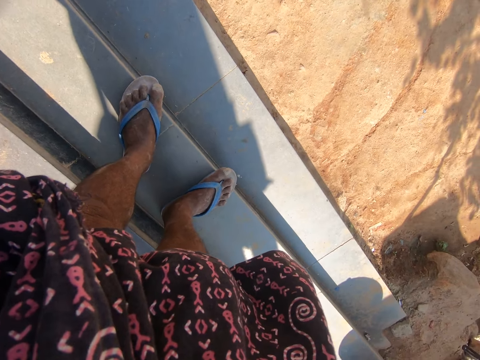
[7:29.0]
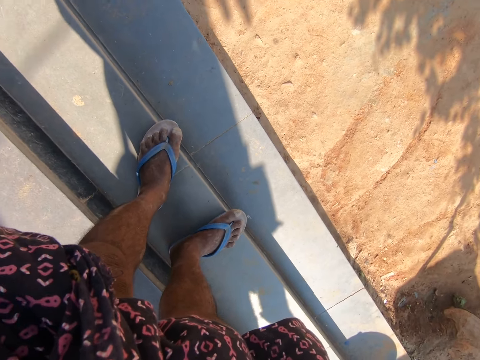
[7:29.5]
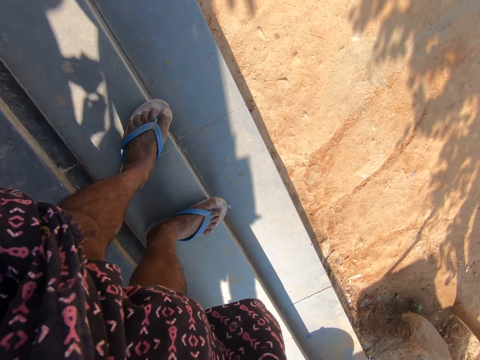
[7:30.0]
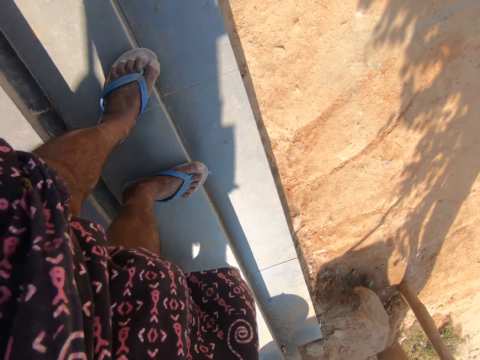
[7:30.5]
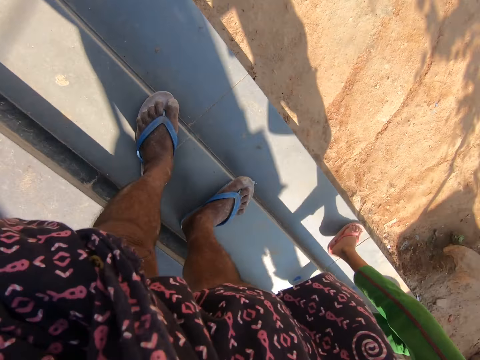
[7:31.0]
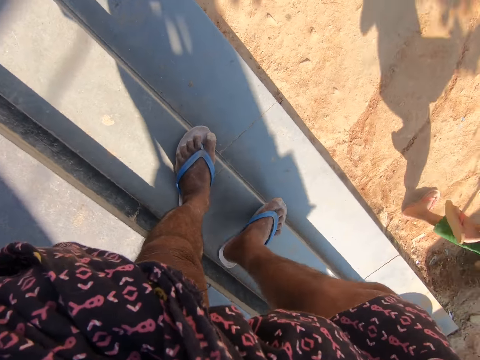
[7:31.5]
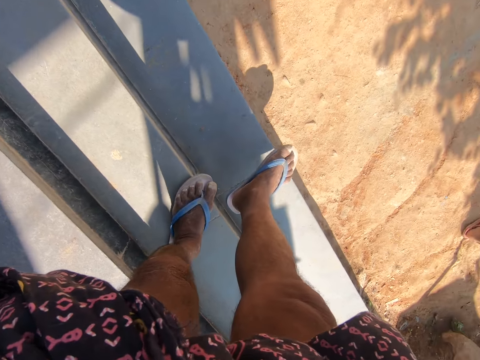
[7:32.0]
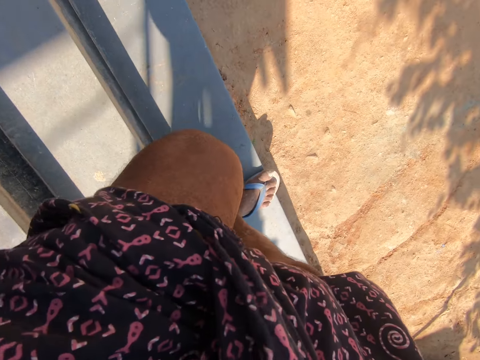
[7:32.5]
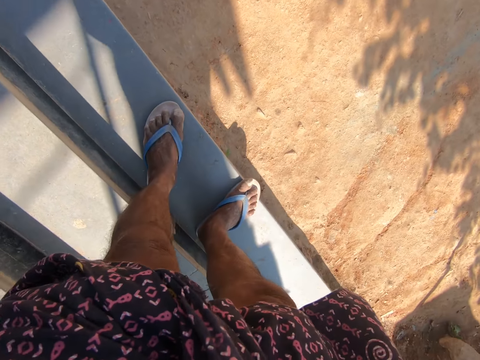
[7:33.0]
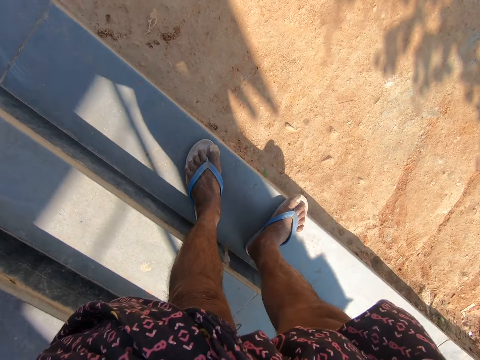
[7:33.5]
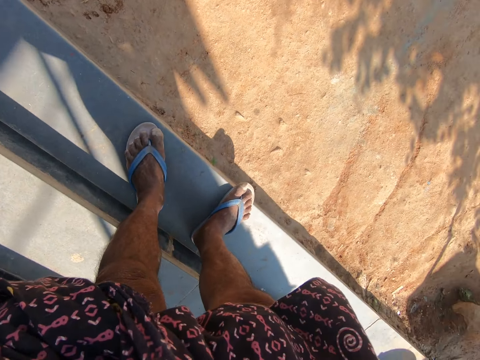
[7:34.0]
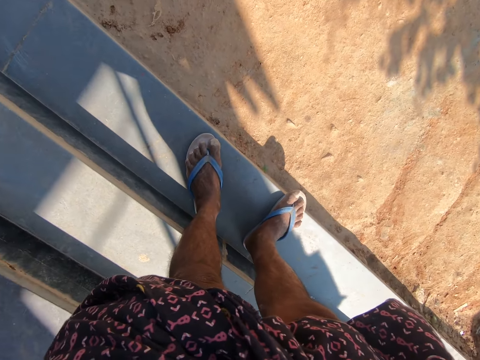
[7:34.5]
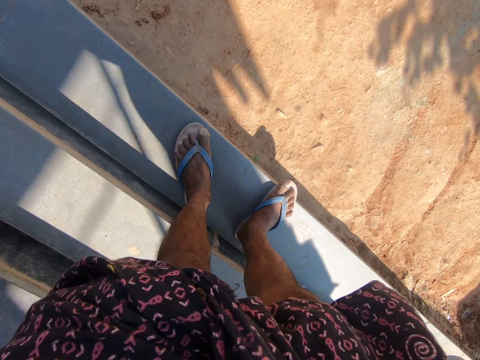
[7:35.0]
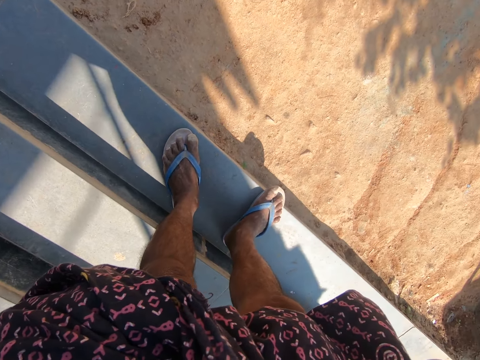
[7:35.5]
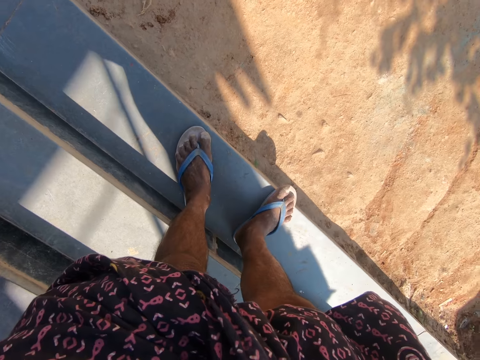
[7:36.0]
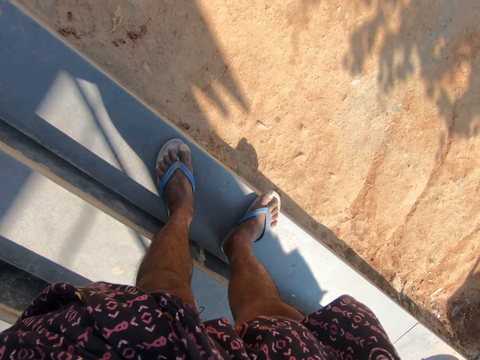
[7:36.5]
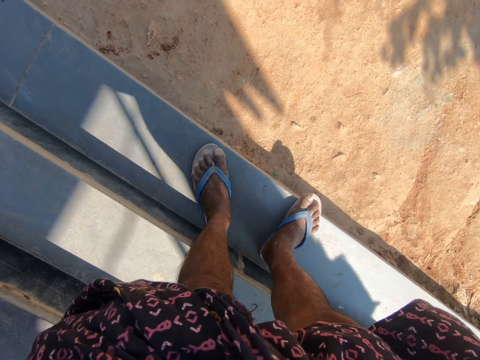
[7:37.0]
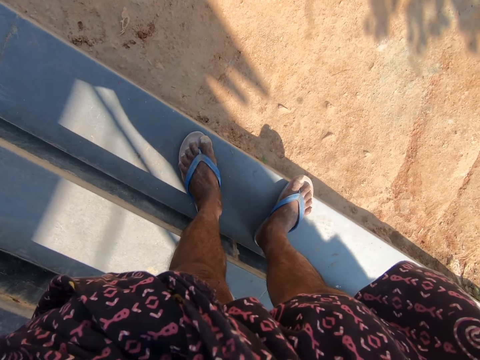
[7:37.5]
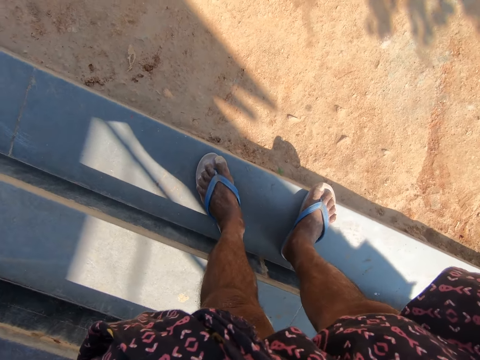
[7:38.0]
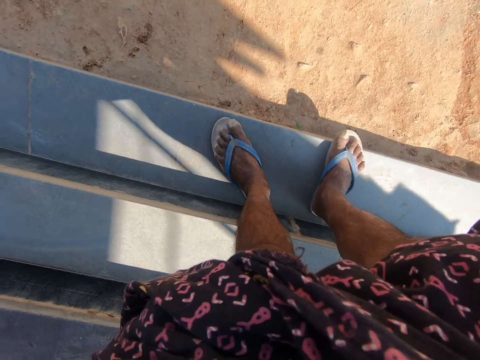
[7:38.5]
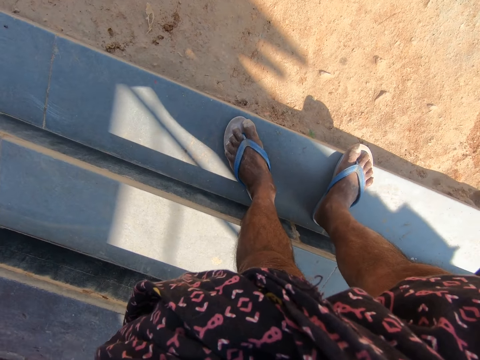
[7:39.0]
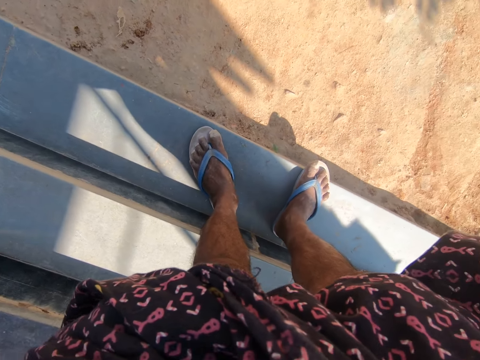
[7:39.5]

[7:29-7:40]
The girl runs away from the shop, from a person.

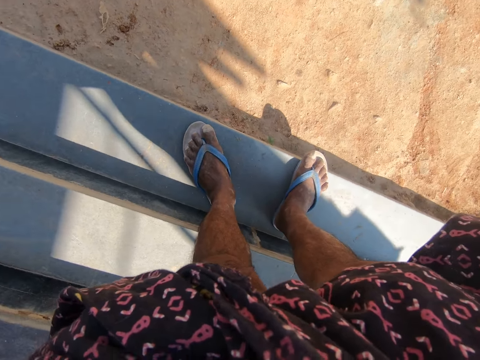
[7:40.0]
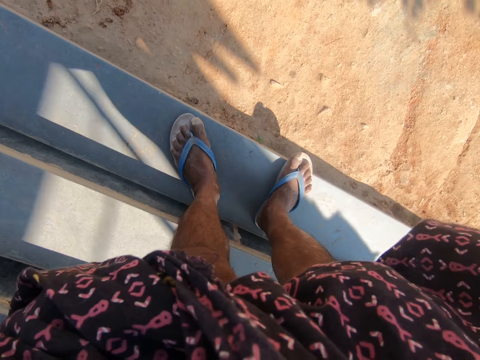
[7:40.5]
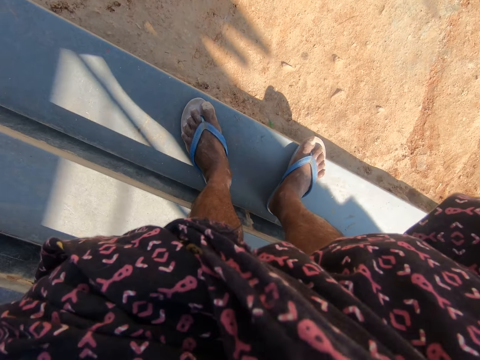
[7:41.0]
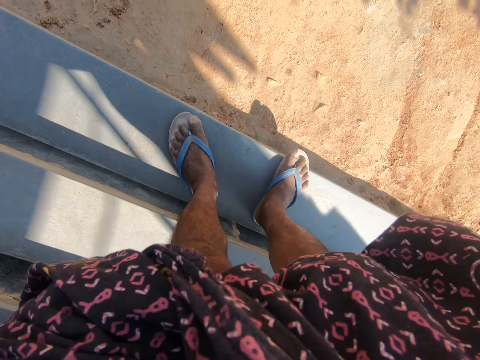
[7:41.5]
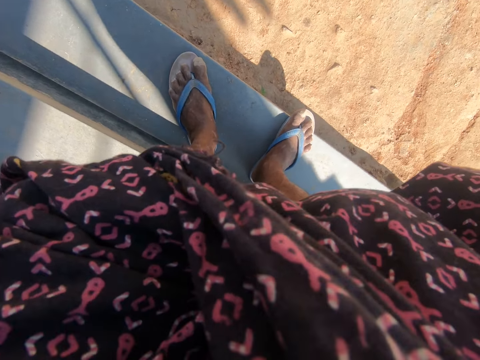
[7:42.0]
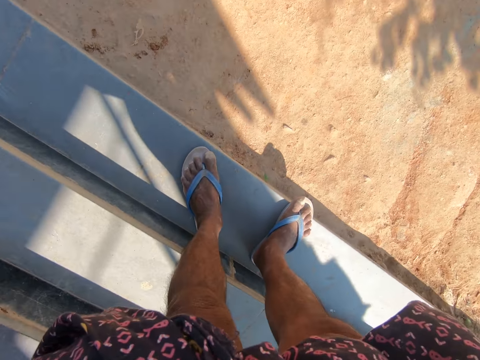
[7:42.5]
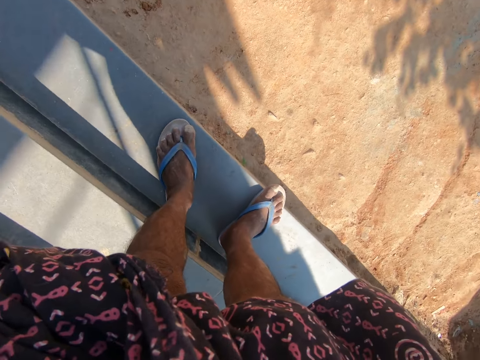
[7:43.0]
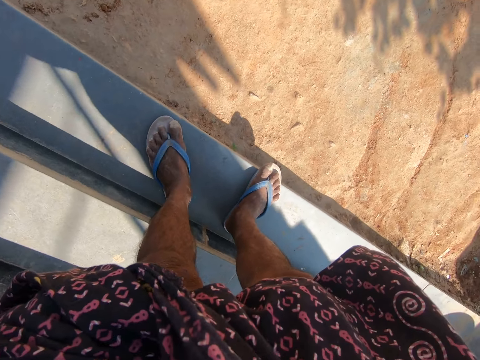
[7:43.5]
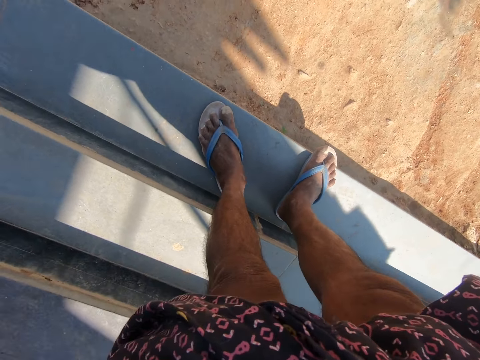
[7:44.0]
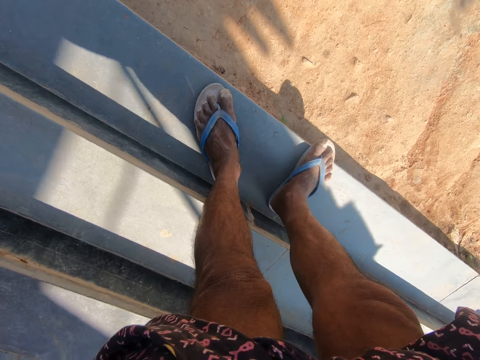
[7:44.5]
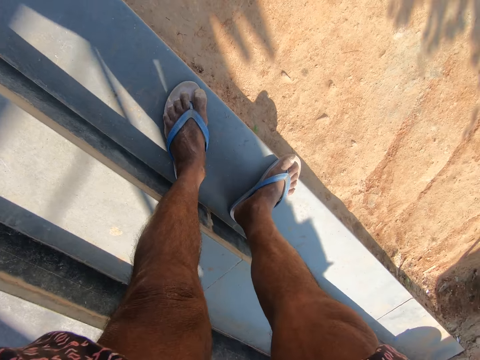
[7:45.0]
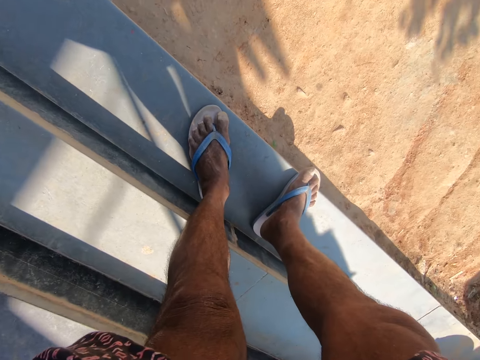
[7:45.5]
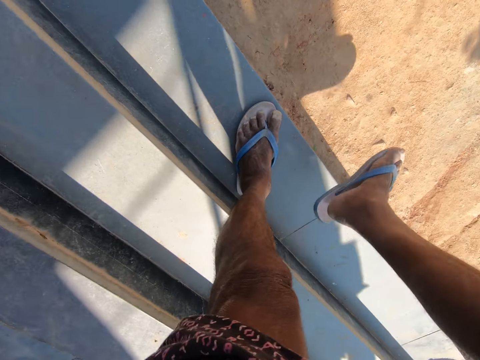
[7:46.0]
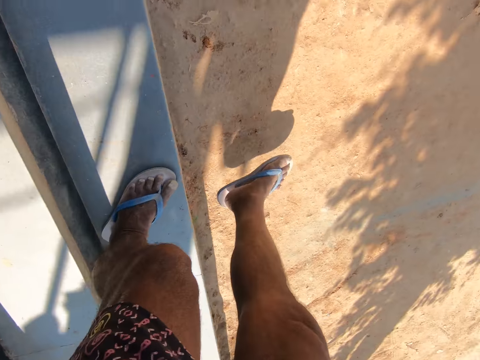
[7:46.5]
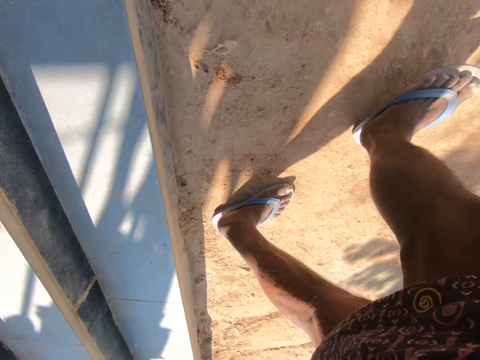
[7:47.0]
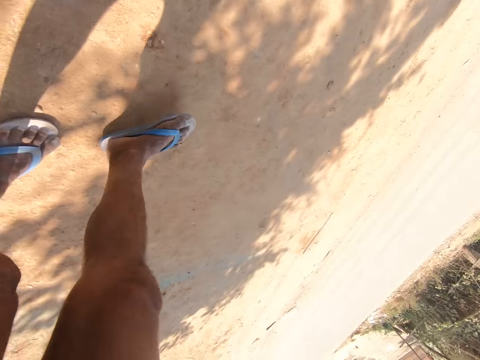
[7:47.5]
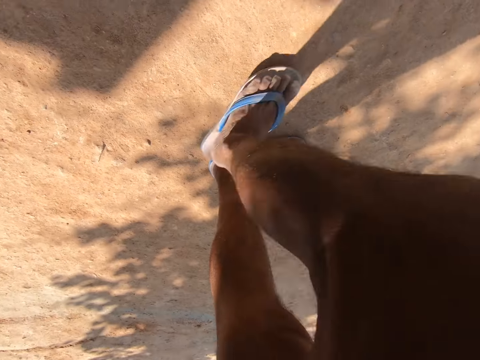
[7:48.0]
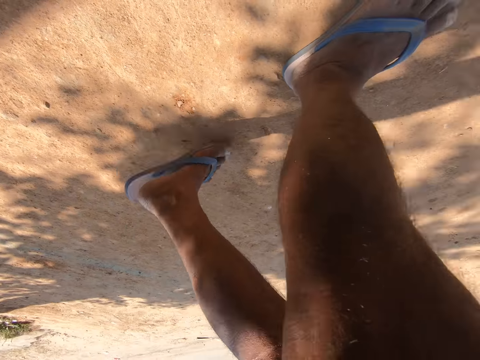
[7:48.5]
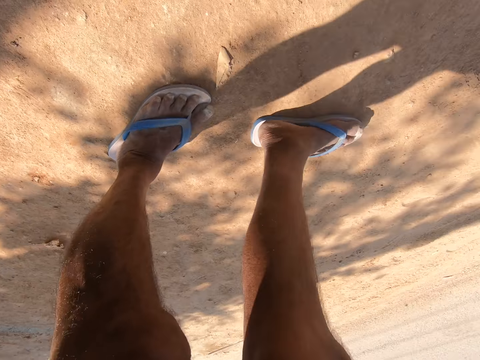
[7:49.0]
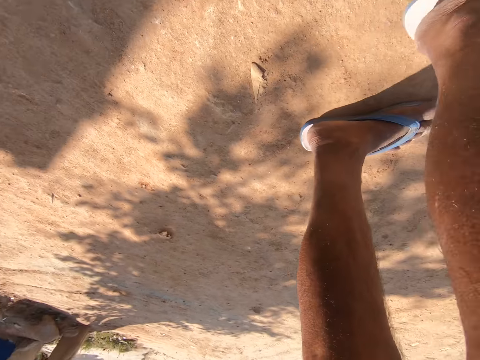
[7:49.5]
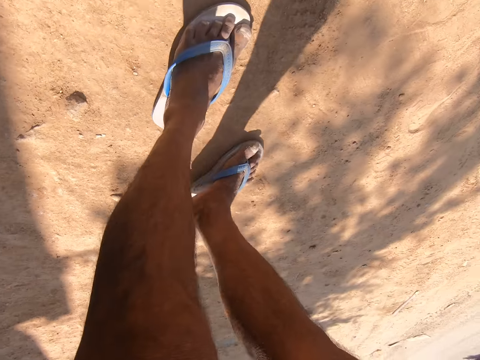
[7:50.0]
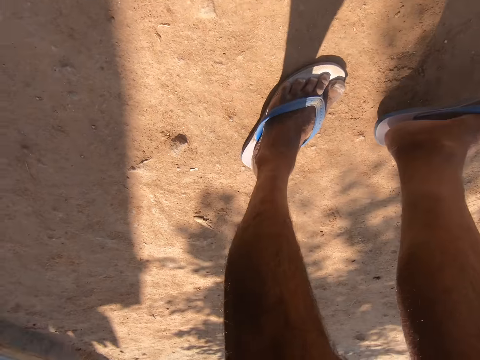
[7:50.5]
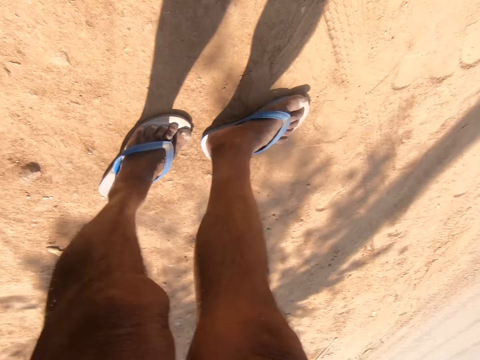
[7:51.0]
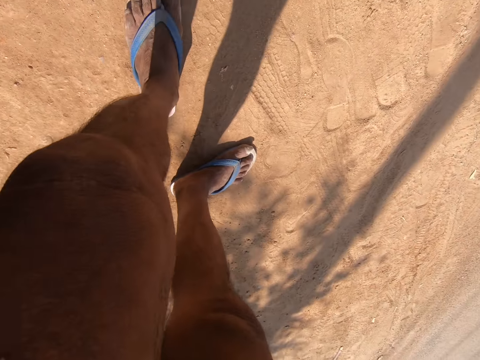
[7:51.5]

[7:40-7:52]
The camera wearer walks on the ground outside.

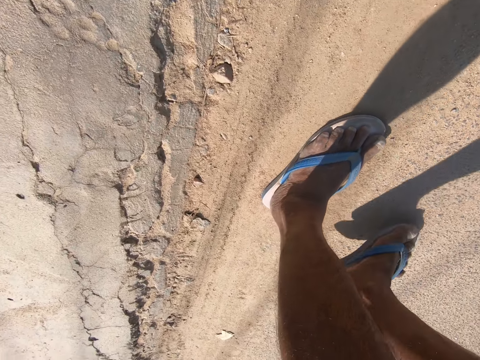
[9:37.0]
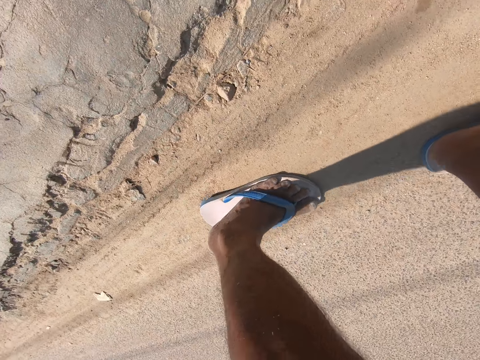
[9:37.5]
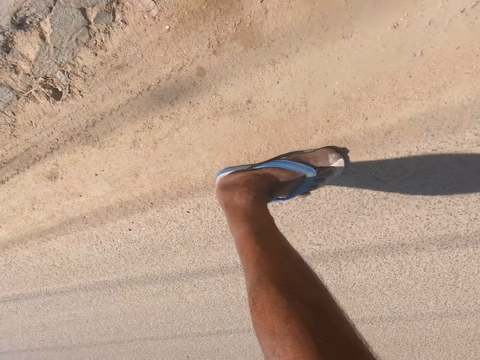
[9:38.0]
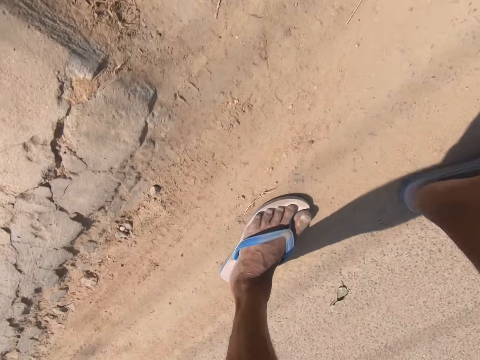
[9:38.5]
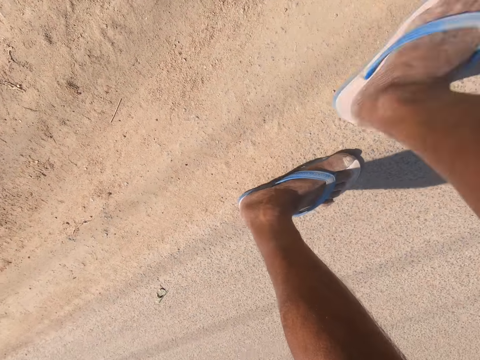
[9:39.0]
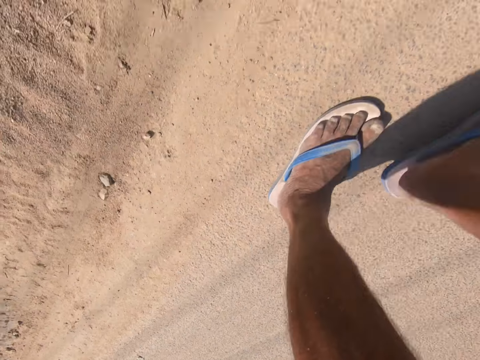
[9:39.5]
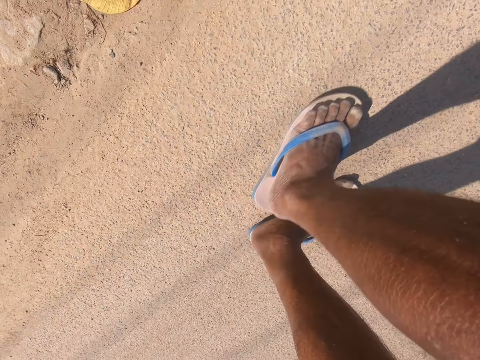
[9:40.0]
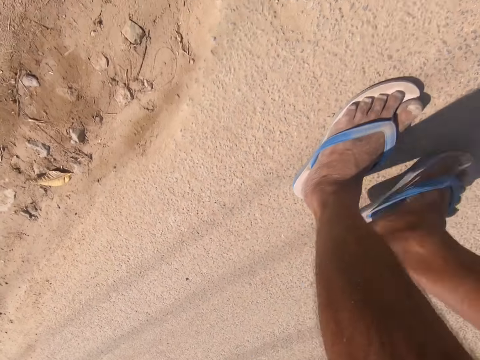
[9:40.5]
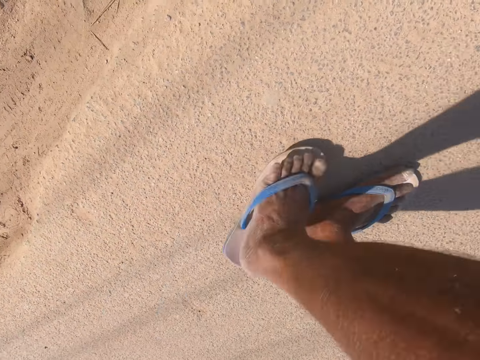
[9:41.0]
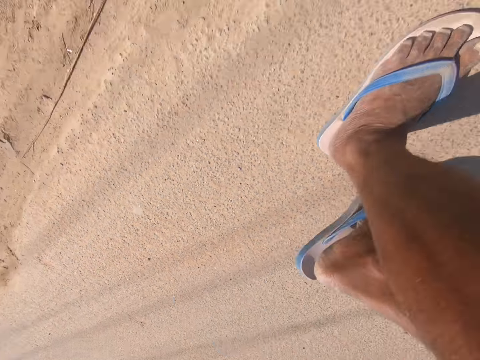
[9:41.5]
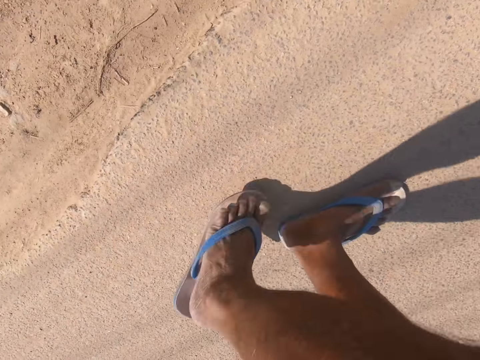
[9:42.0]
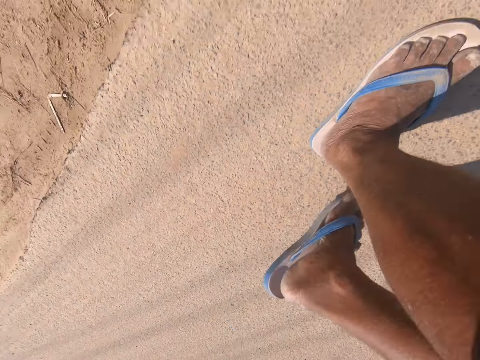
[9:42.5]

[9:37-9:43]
The camera wearer walks.
